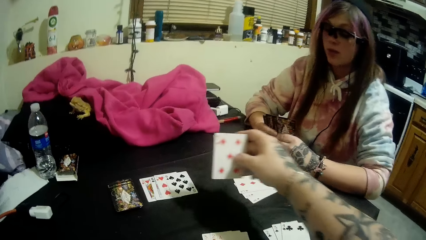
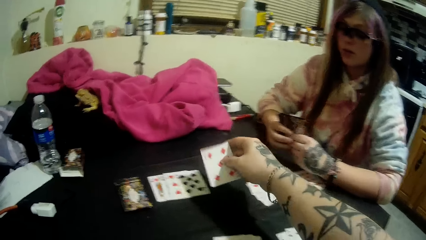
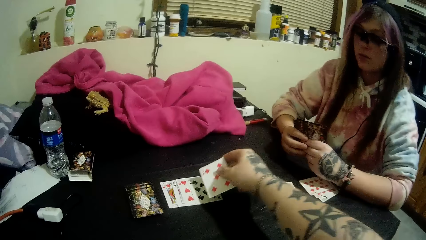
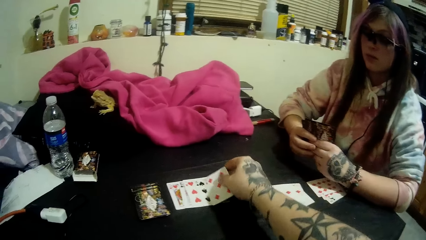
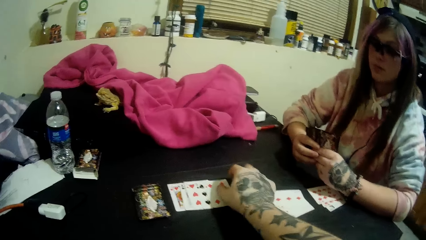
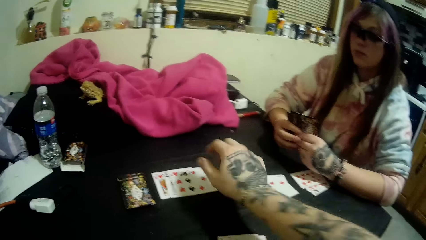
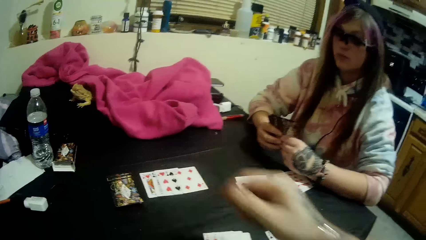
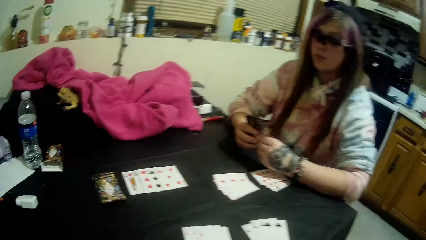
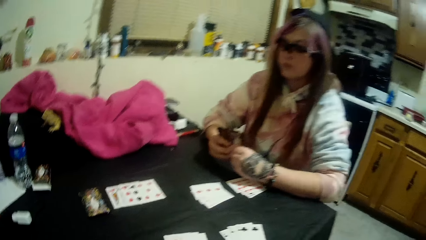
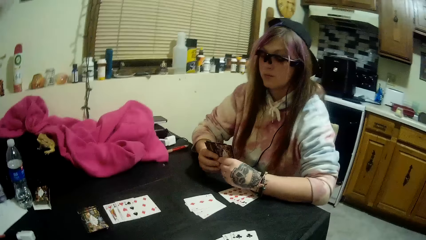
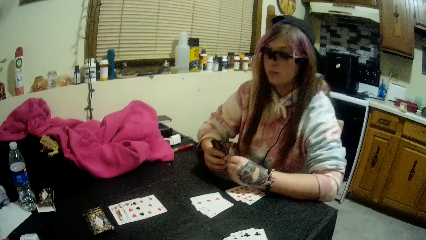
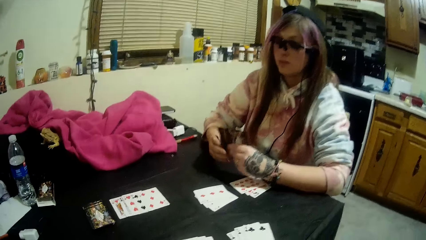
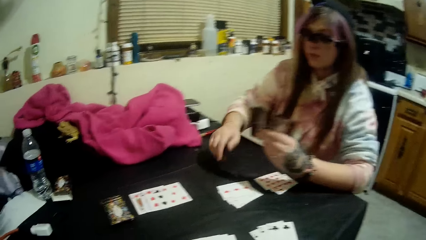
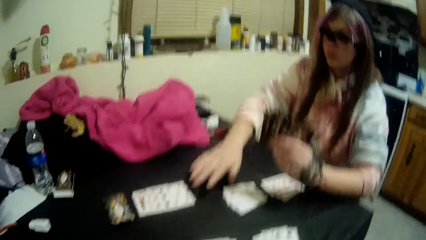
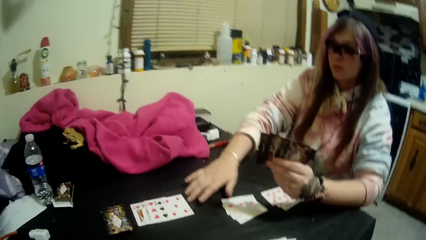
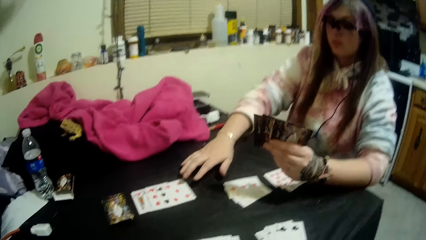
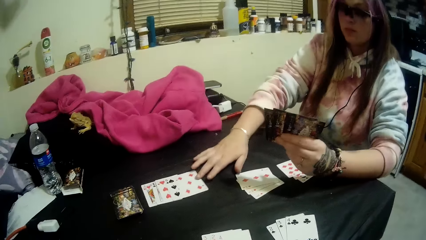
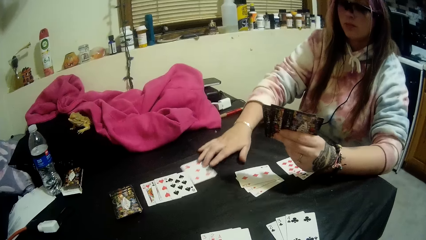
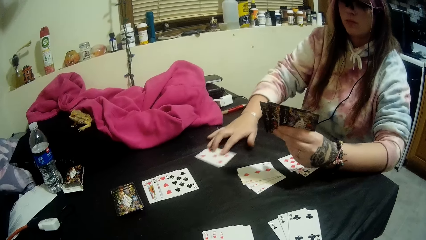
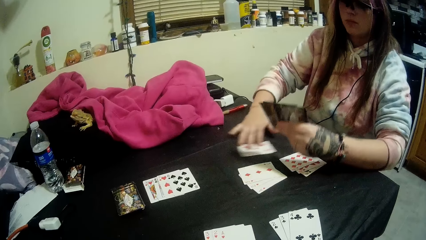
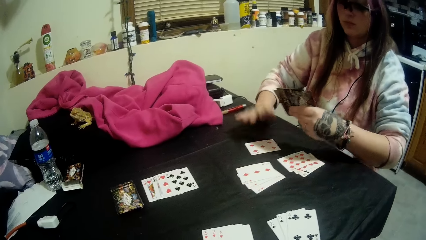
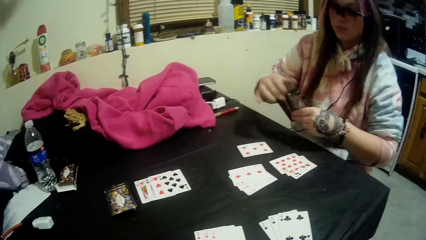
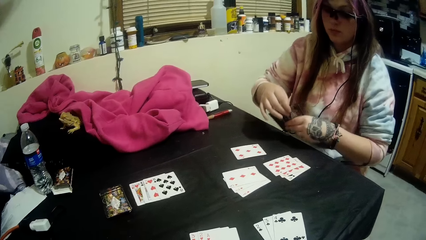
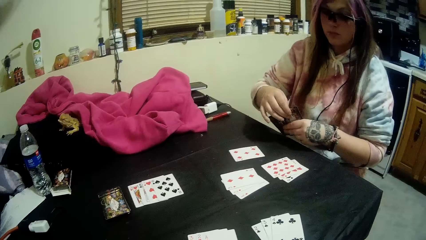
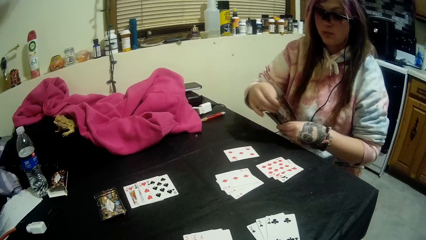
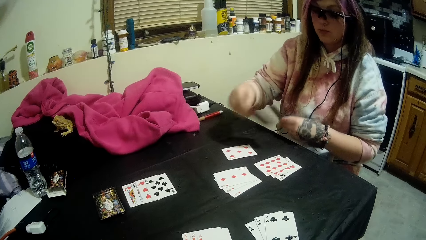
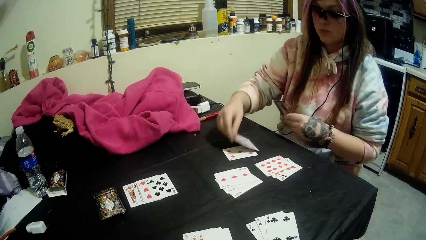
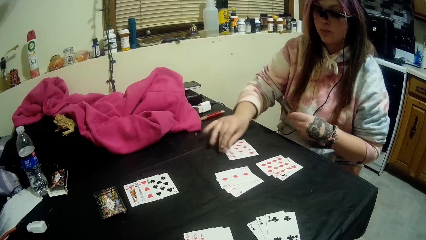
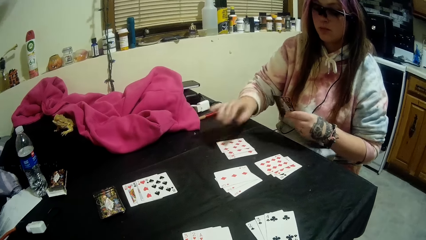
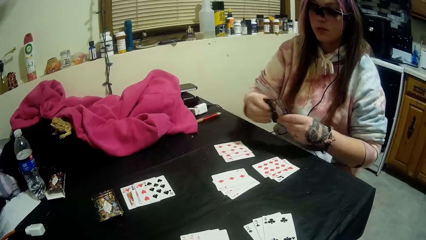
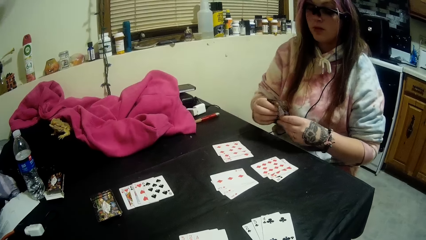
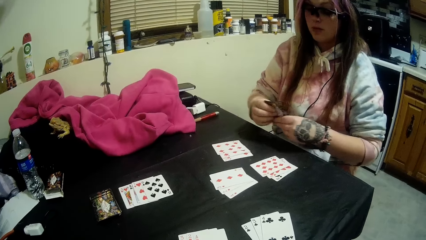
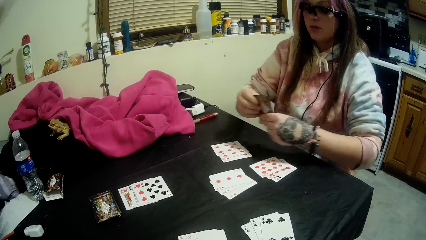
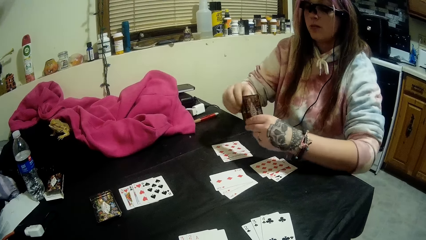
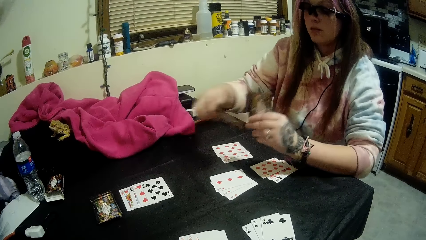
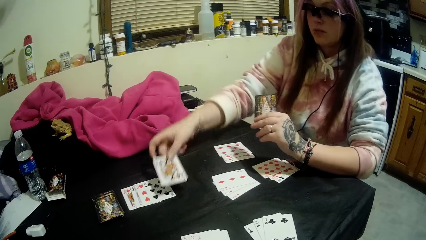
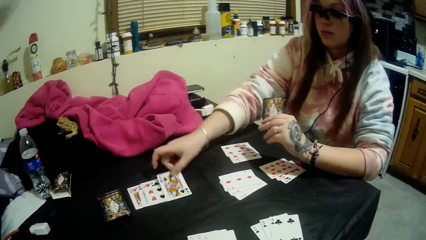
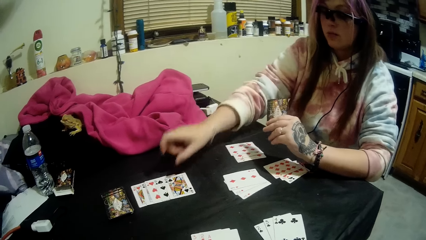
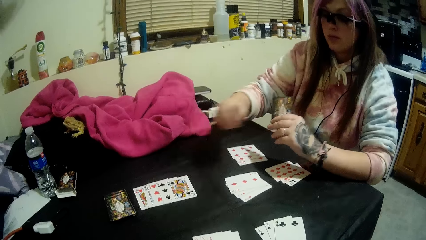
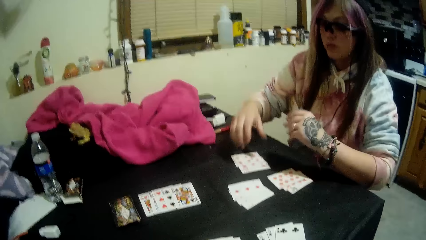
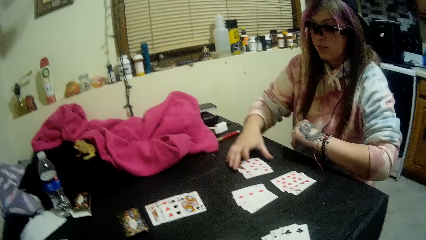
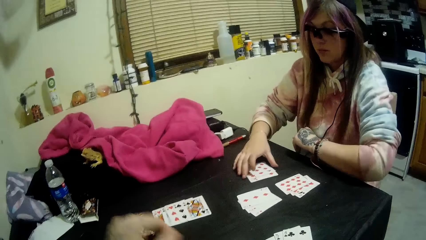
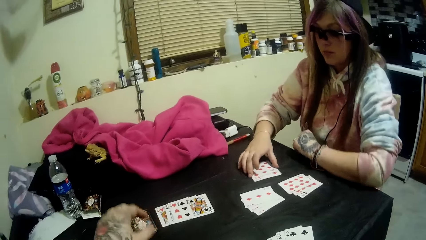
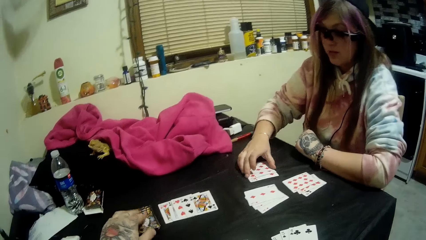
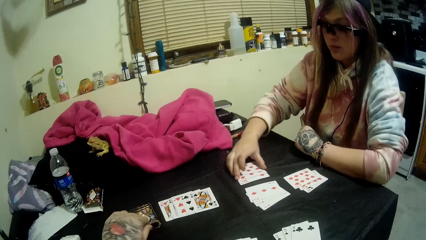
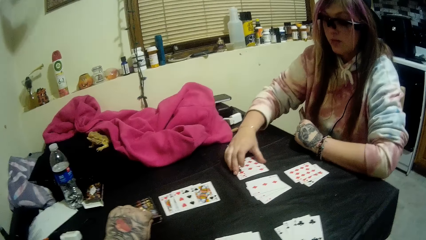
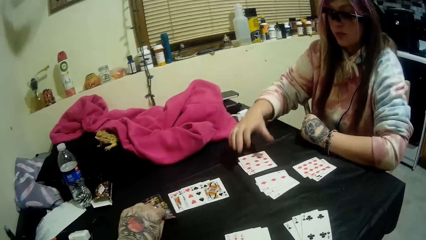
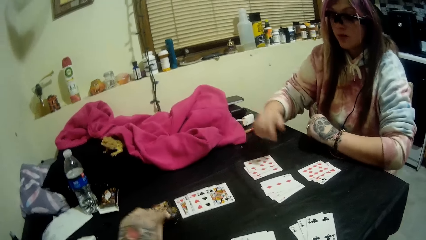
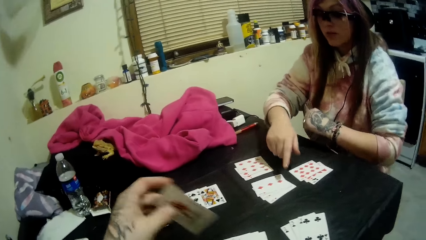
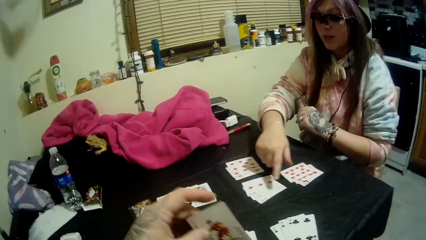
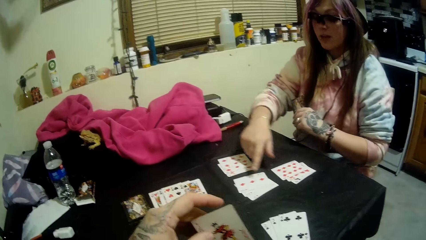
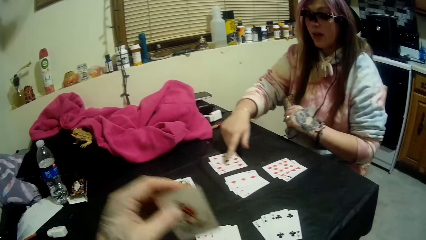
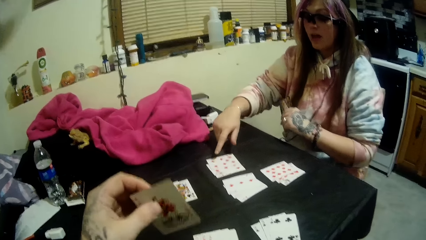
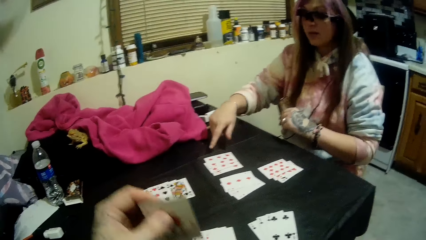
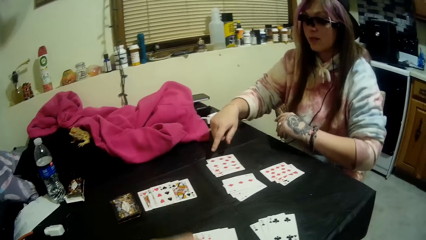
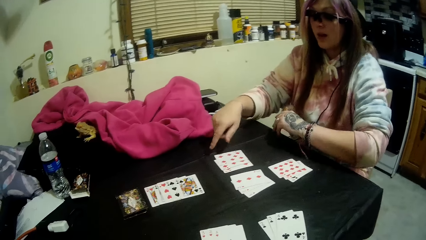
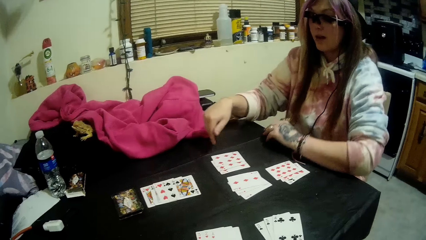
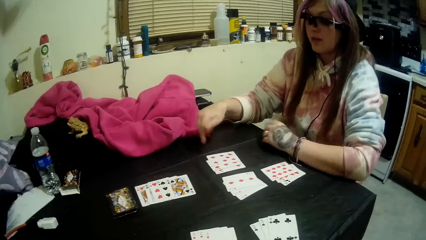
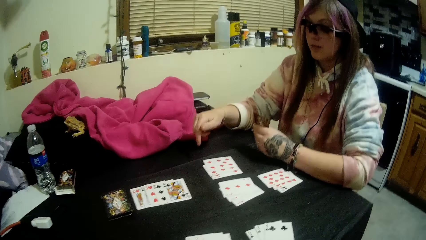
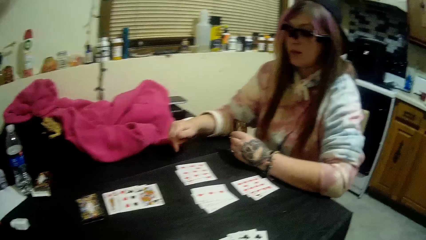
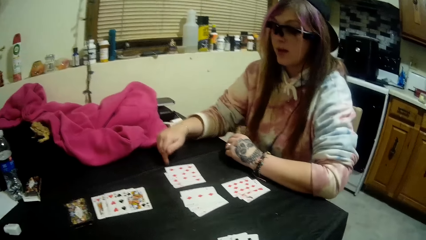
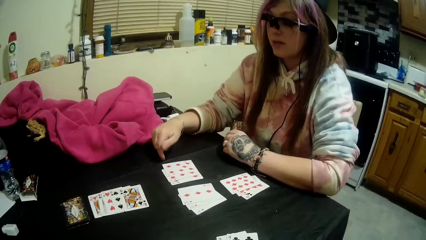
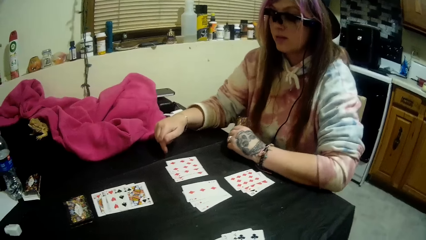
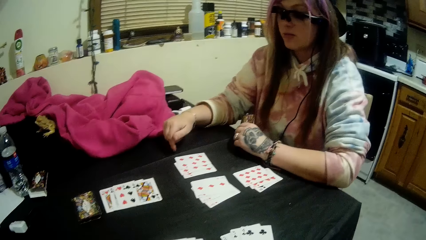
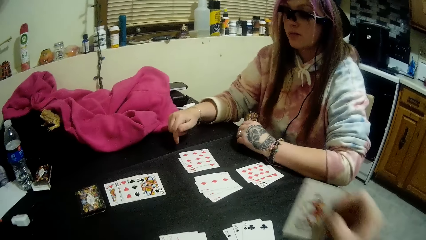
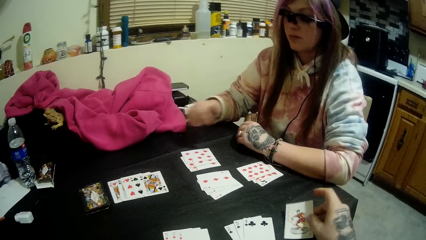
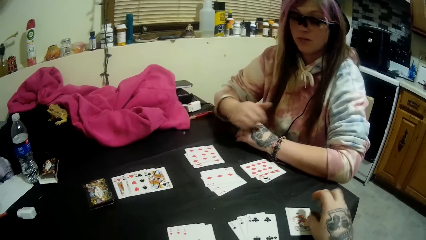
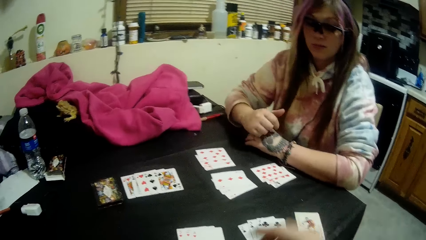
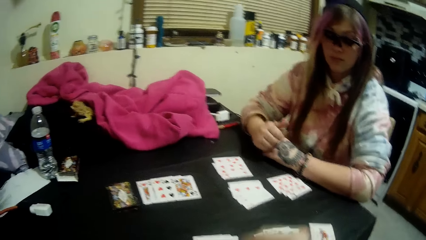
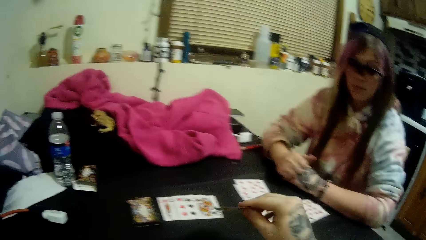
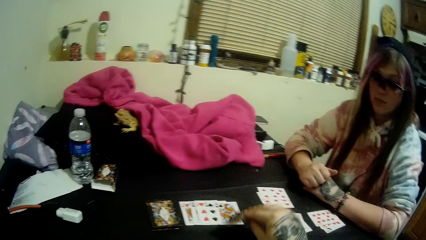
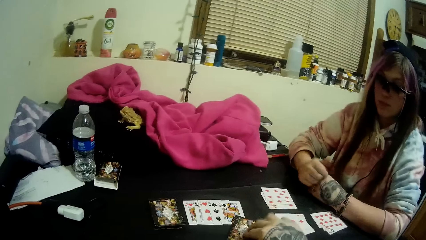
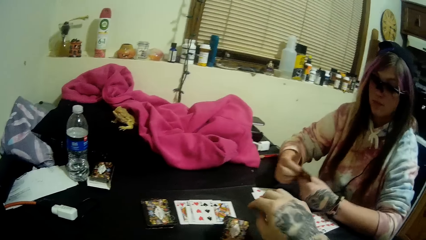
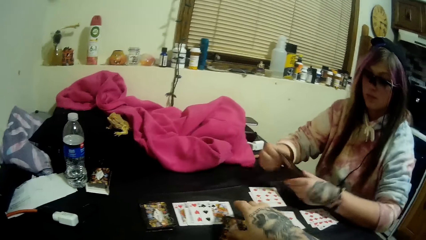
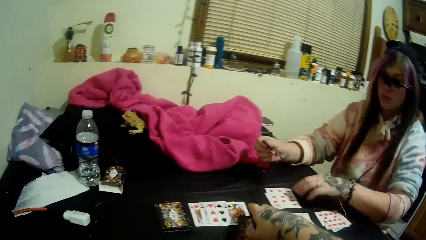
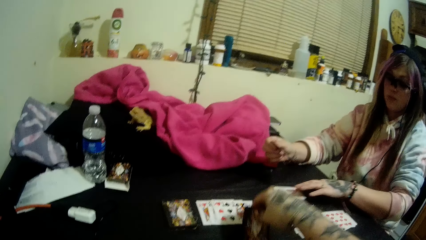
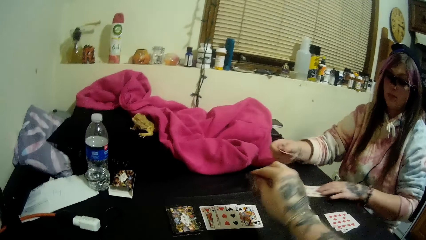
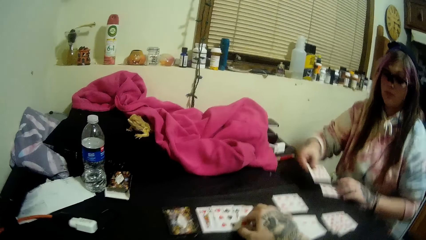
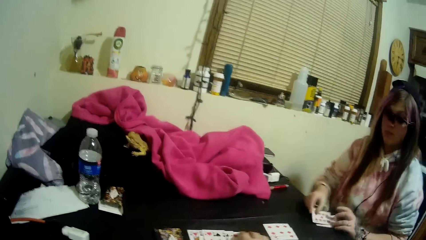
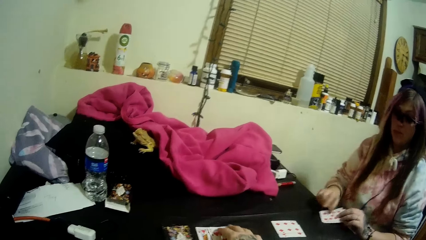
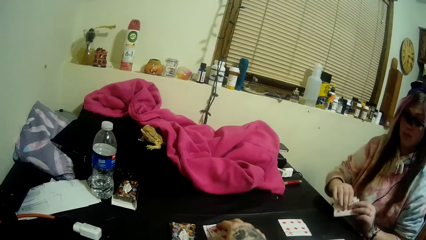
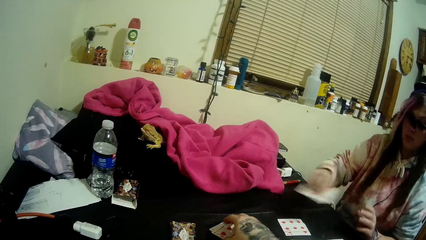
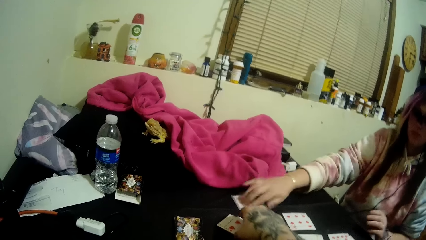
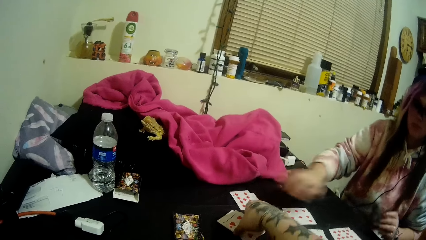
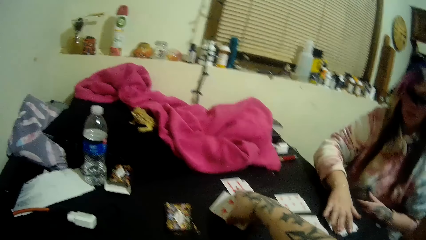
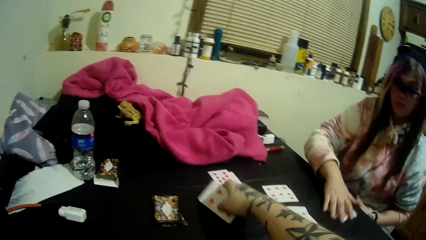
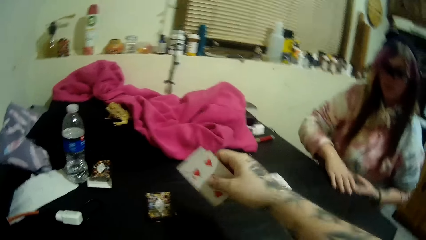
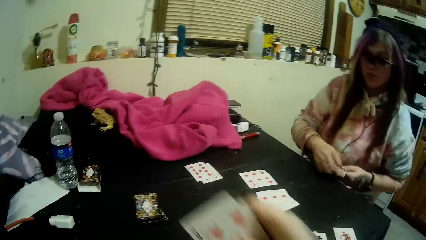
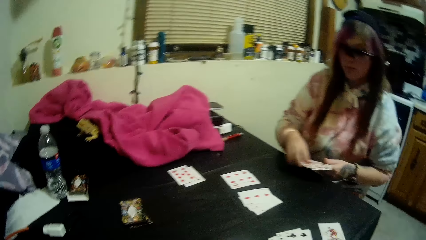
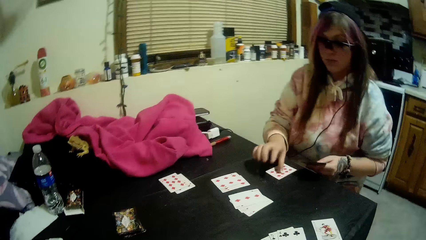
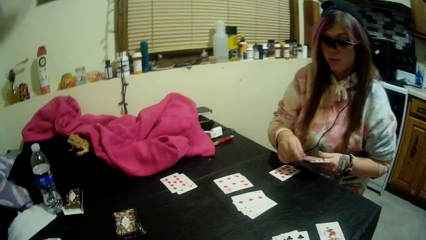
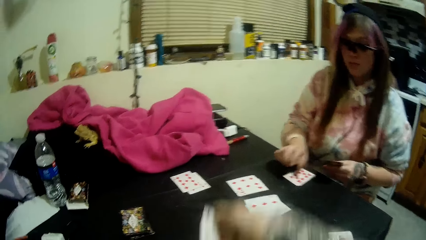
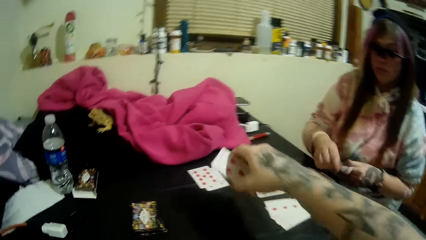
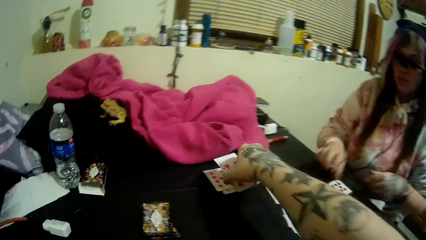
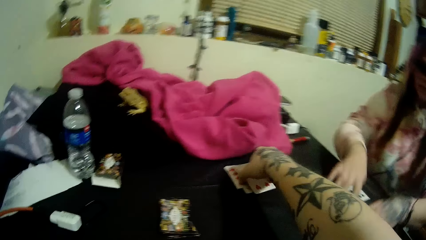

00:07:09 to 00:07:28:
The camera wearer drops a card in his hands on the cards beside the stack of cards. A woman drags a card on the table with her right hand. The woman drops some of the cards in her hands on the card on the table. The woman drops a card in her hand on the cards beside the stack of cards. The woman moves some of the cards on the table with her right hand. The camera wearer picks a card from the stack of cards with his left hand. He drops a card in his hands on the table. He drops a card in his hands on the cards beside the stack of cards. He flips the card with his right hand. The woman picks a card from the table with her left hand. The camera wearer drops a card in his hands on the cards beside the stack of cards. The woman drops some of the cards in her hands on the table. The camera wearer picks the cards beside the stack of cards with his right hand. He counts the cards in her hands.
